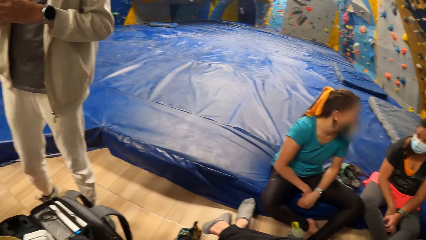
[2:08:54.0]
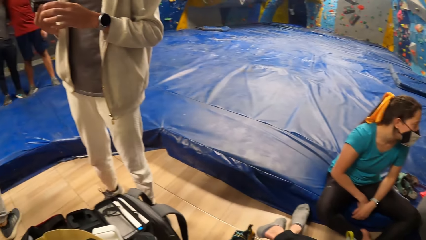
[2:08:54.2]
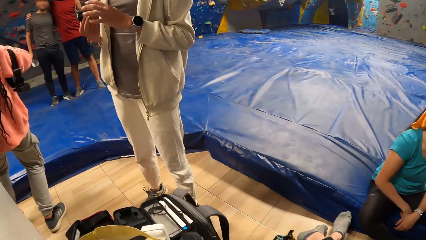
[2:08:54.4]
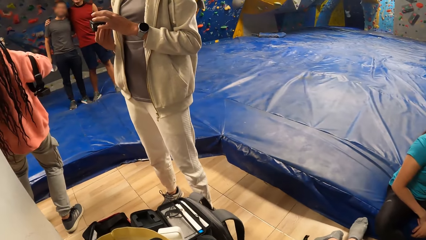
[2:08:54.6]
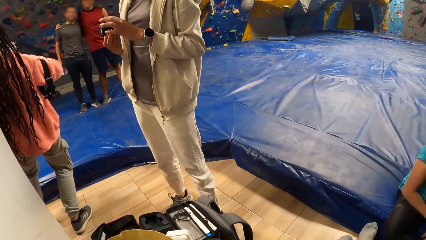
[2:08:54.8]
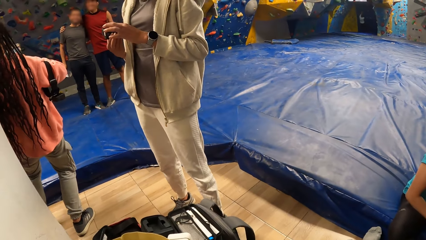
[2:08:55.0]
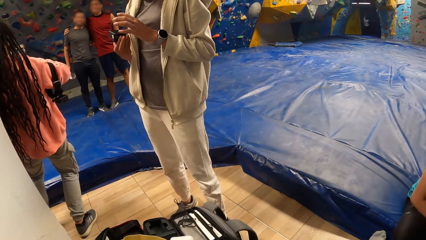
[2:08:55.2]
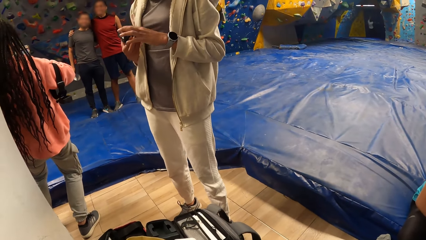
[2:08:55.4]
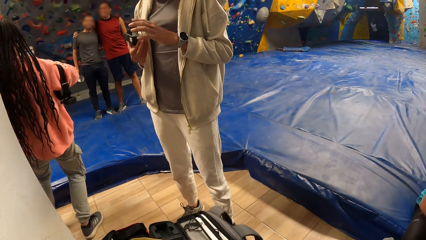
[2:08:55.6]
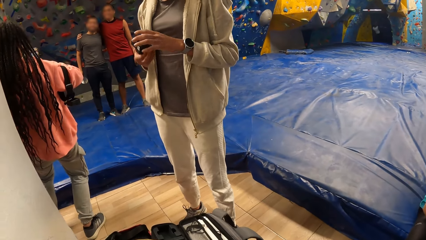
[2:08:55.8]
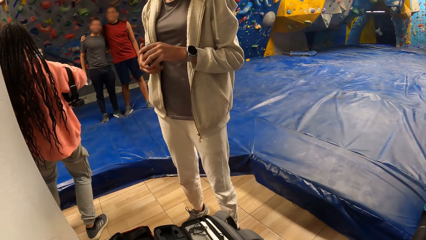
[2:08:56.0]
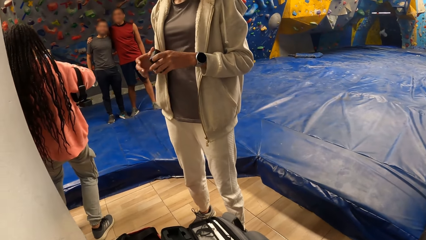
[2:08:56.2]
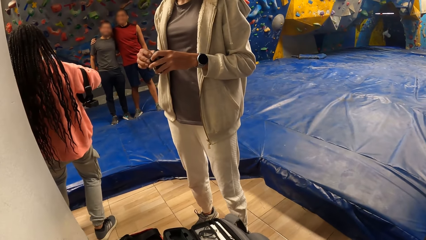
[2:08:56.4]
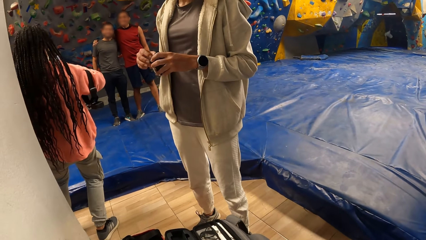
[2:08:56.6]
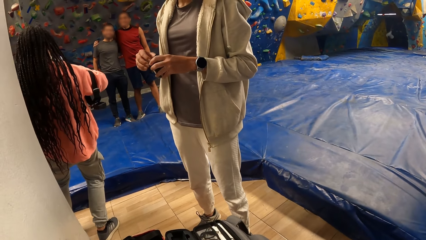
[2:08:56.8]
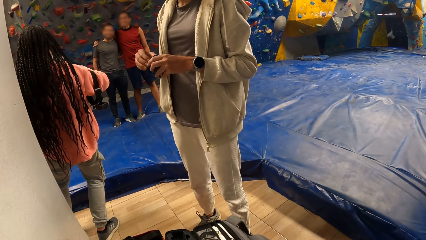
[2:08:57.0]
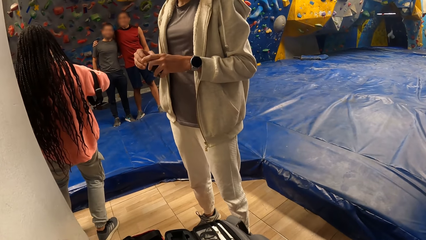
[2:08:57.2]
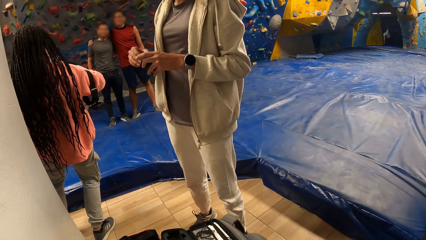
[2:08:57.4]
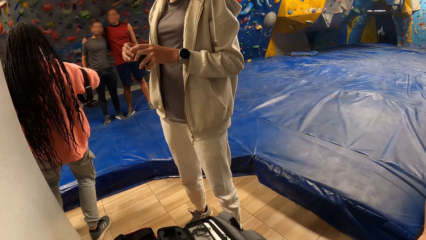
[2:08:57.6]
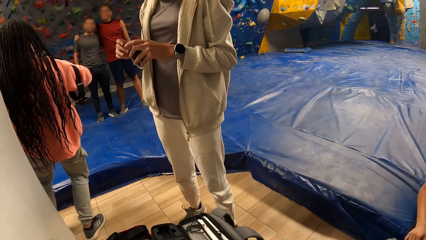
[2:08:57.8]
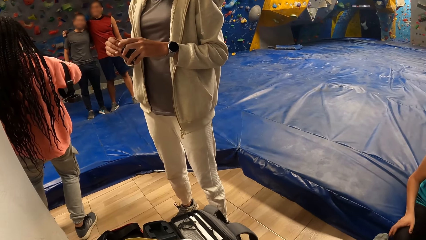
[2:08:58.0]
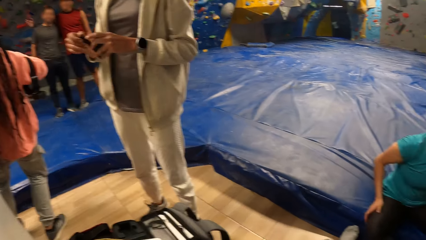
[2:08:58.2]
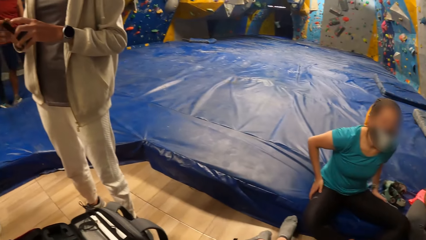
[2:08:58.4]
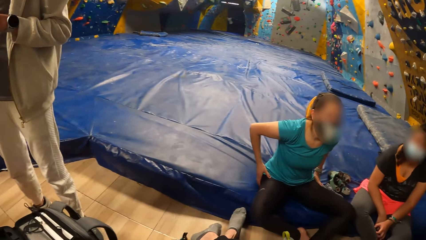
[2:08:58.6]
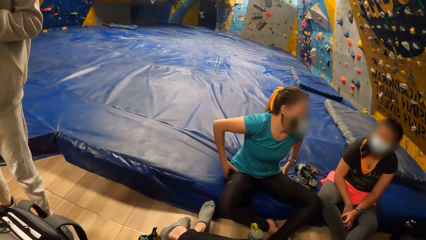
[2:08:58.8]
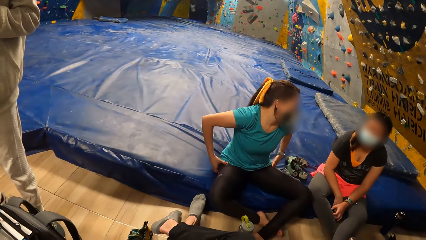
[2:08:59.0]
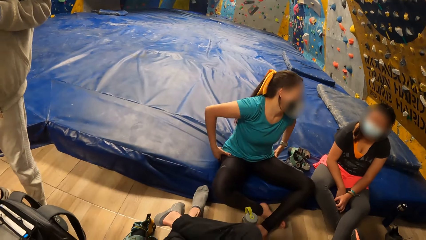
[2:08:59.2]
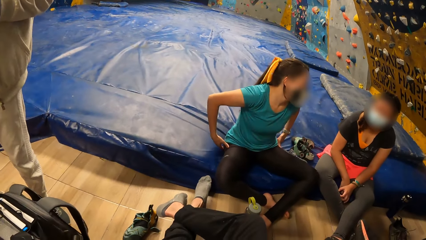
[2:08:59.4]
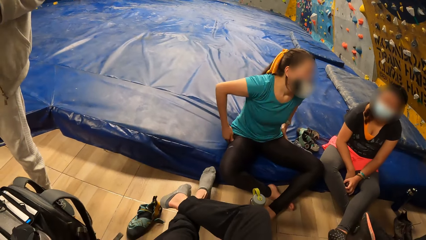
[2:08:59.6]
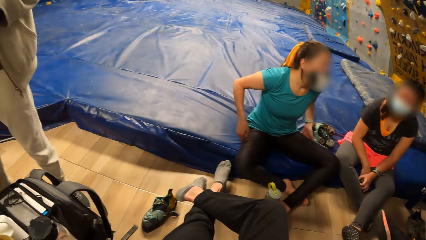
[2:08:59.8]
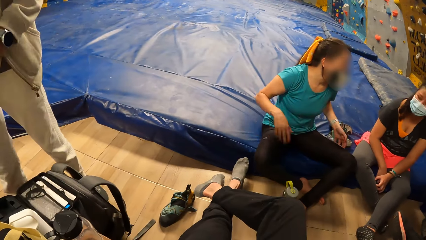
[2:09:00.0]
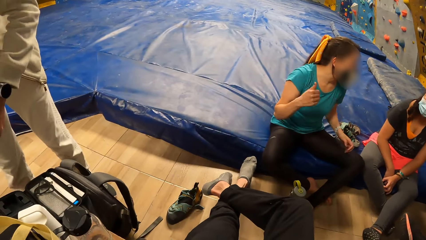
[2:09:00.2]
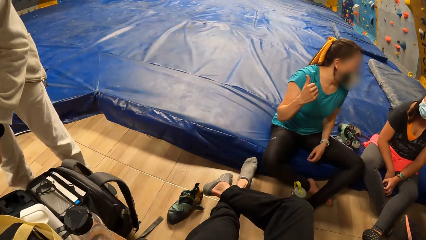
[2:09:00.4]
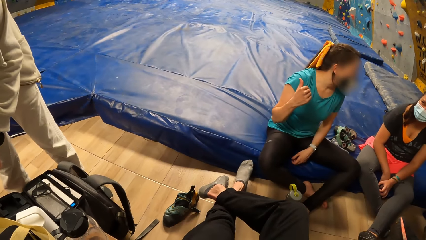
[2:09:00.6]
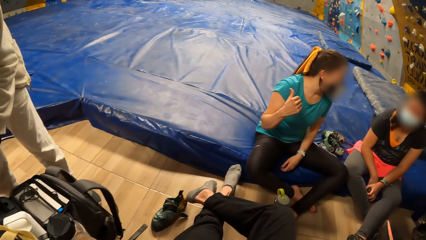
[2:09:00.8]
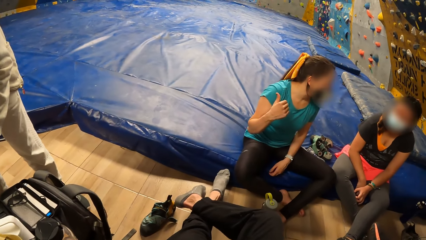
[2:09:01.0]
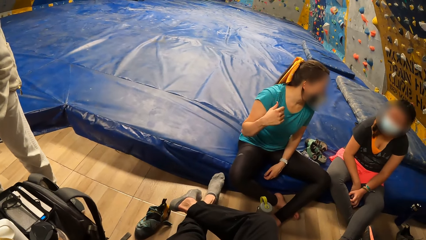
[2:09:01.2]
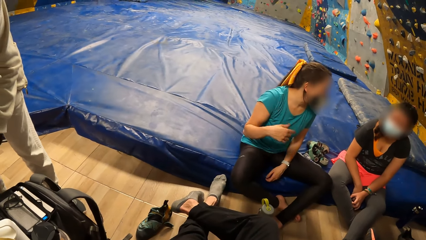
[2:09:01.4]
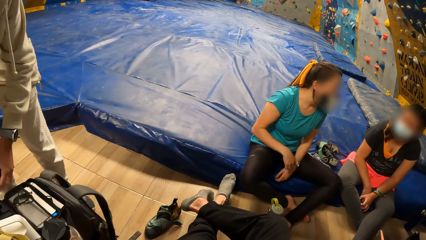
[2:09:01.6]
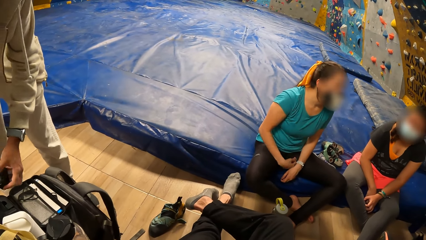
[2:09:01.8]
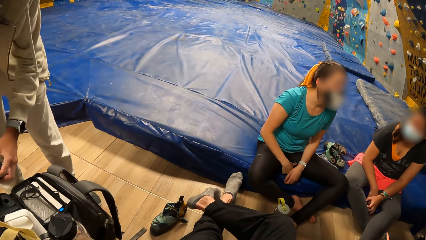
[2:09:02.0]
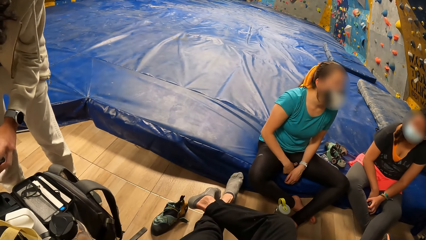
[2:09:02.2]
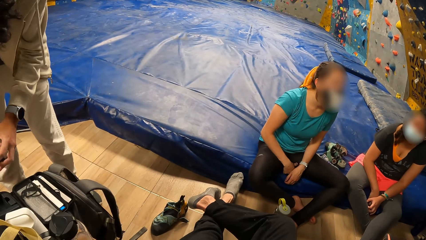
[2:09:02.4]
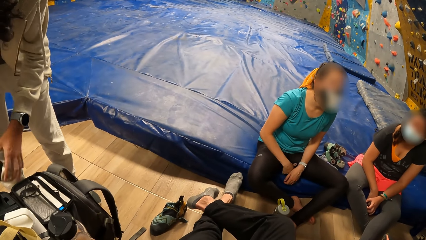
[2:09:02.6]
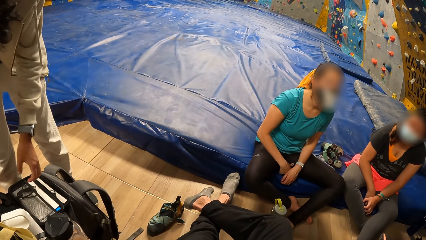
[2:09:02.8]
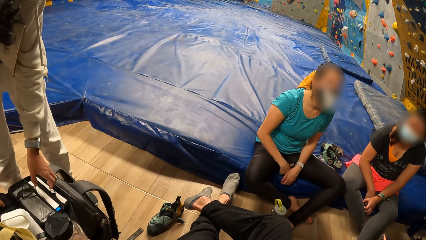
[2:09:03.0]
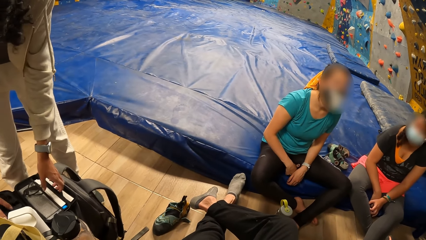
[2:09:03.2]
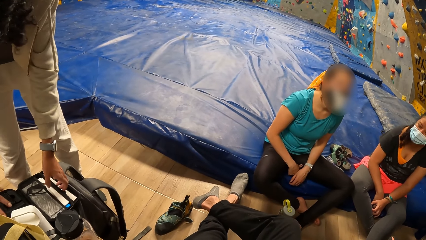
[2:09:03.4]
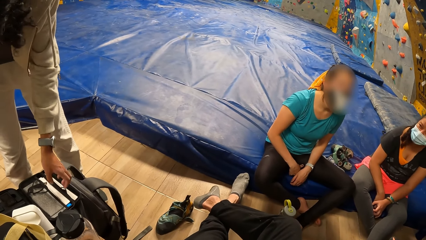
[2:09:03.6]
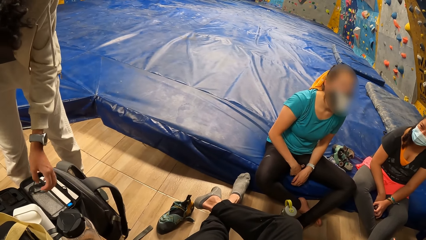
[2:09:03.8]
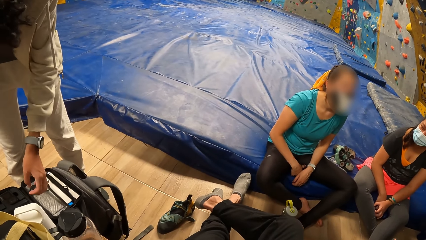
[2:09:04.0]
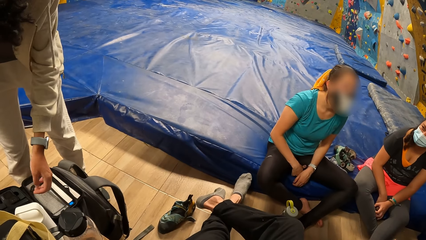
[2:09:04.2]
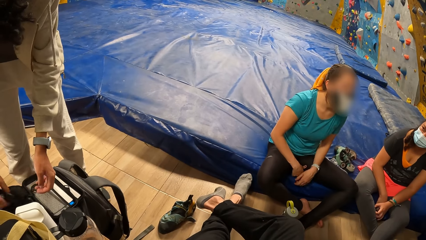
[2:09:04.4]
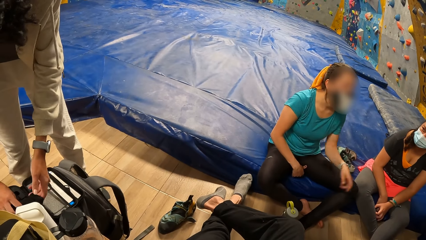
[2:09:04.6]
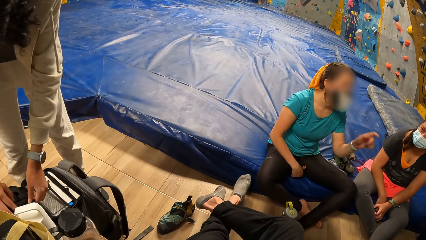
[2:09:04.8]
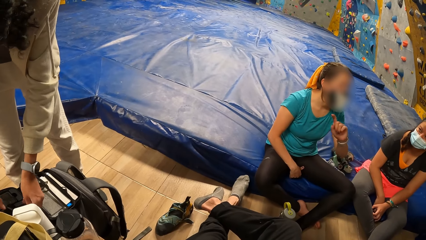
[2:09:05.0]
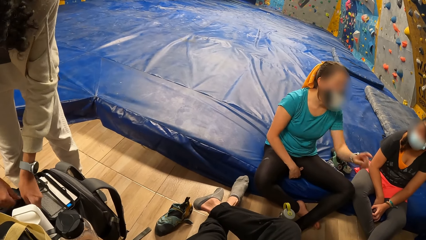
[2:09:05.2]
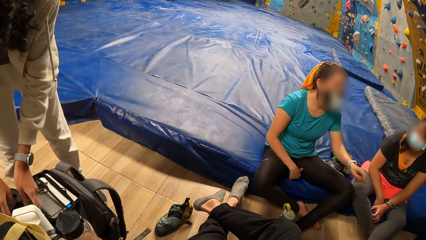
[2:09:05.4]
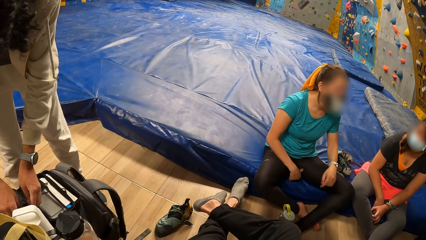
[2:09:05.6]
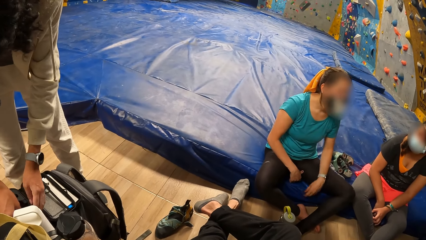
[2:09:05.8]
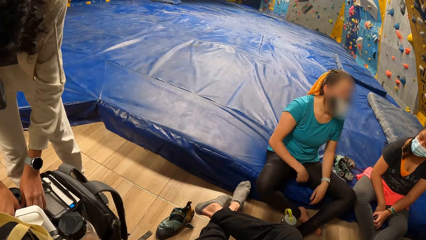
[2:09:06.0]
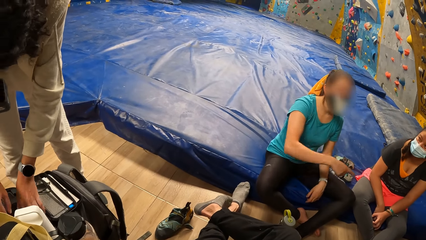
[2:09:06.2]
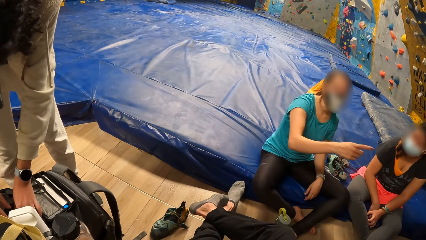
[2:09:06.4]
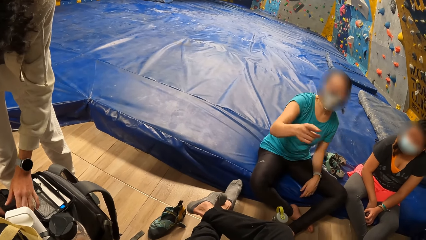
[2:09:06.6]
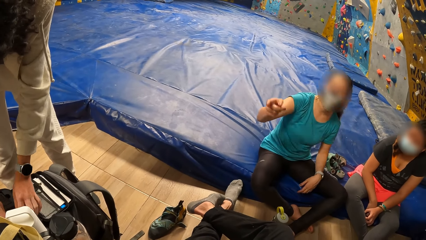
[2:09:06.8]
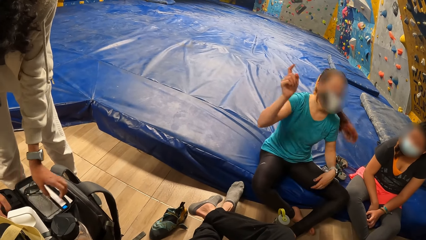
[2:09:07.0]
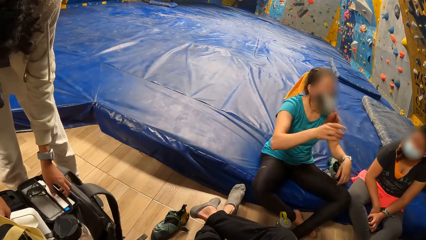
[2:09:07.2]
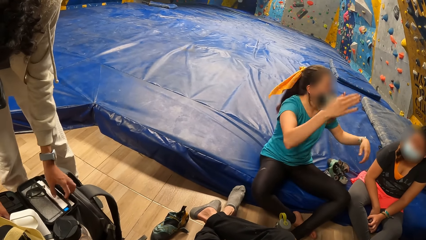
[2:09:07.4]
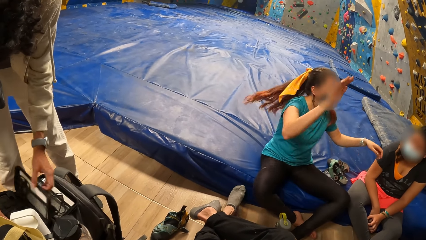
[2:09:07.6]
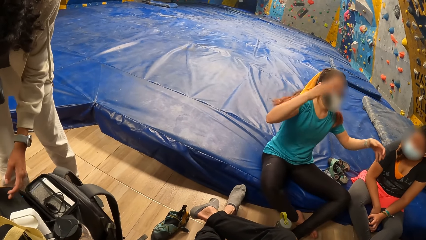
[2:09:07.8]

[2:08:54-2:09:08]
The woman converses with the man next to the camera wearer.

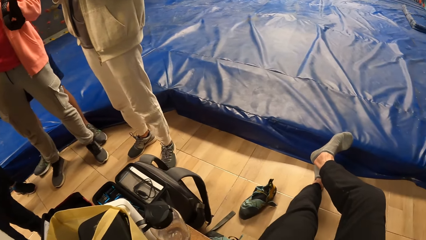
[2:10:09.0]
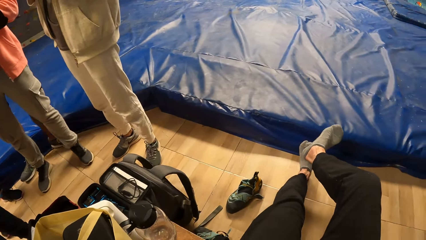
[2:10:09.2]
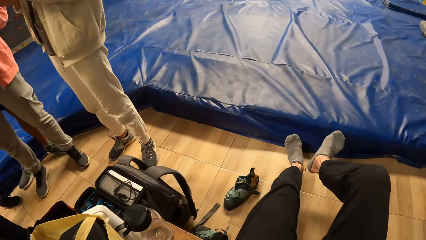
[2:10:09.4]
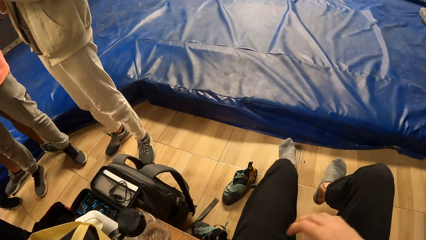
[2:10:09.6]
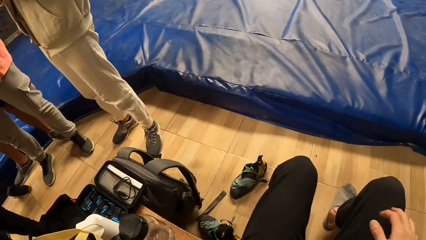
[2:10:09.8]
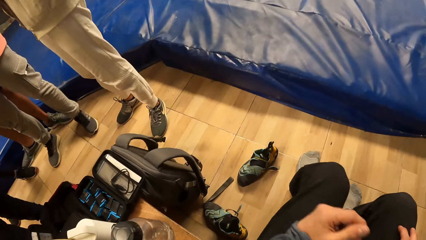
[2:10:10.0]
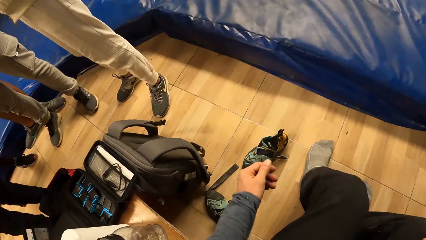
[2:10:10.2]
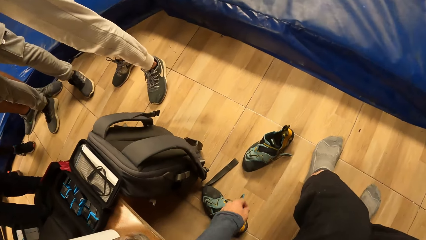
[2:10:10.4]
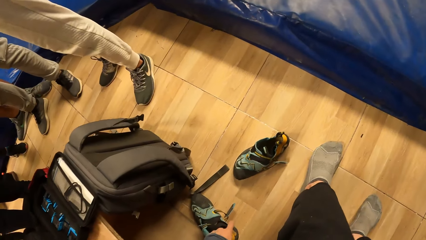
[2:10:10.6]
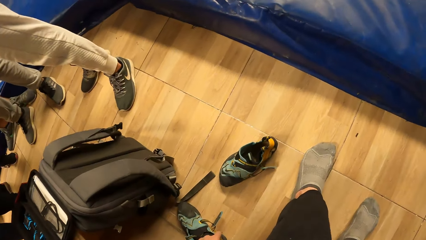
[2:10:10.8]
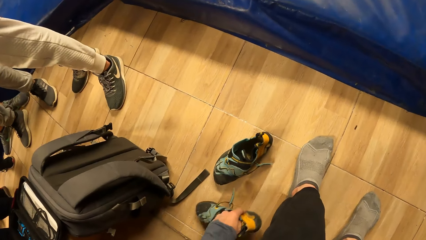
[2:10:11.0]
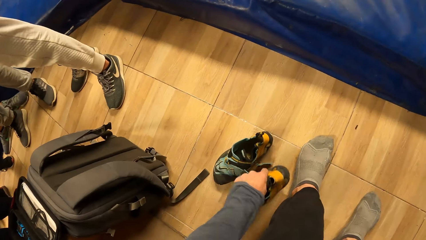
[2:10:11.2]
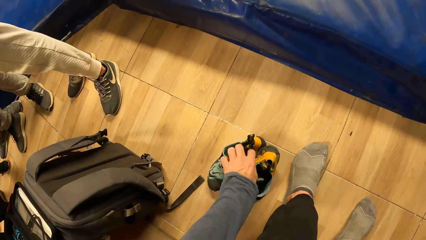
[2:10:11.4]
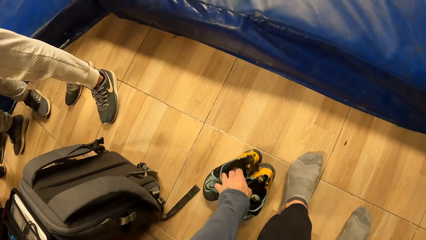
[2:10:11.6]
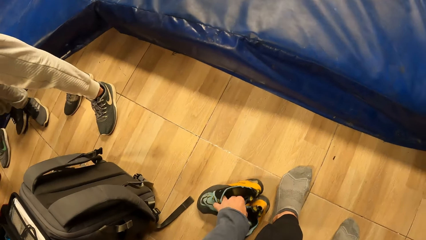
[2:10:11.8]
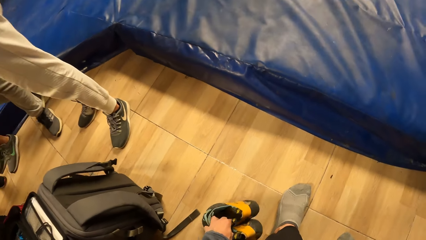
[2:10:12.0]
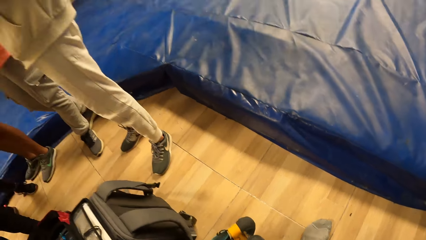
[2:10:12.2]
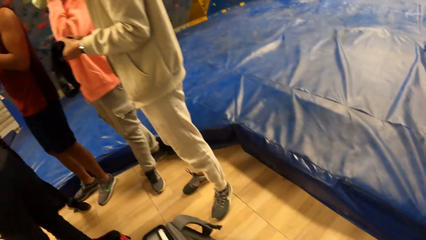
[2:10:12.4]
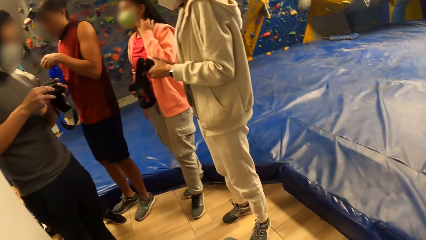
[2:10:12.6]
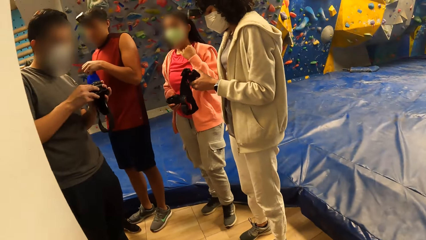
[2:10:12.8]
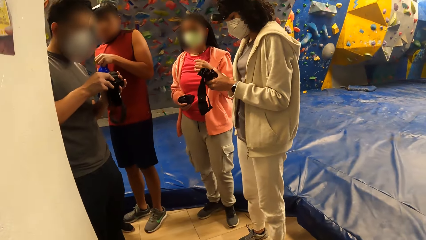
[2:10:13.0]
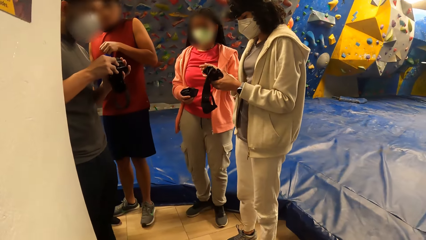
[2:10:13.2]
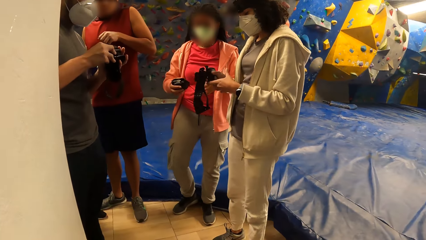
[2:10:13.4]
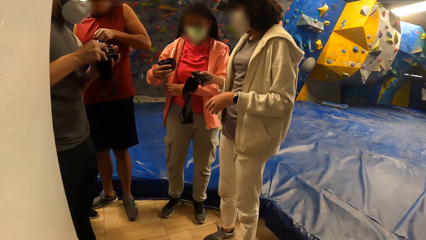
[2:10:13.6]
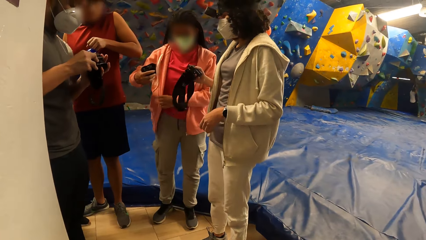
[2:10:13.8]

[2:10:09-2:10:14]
The camera wearer picks a pair of shoes from the ground with her left hand. She looks around.
